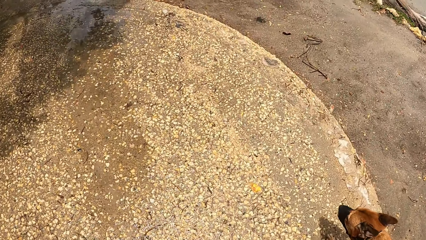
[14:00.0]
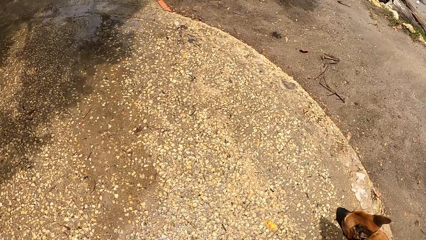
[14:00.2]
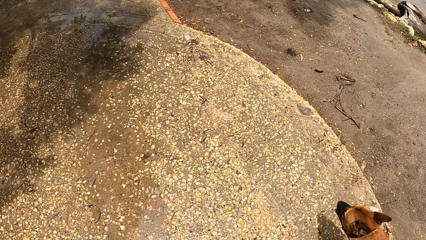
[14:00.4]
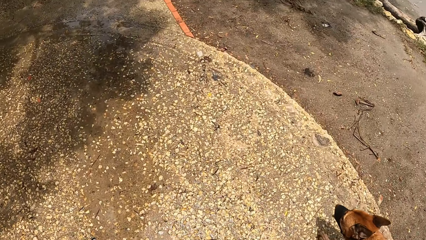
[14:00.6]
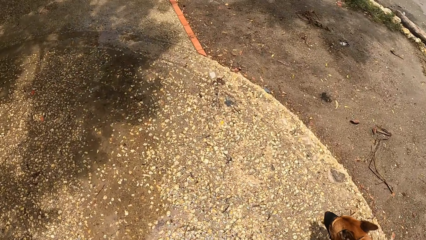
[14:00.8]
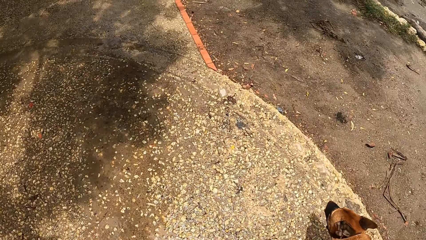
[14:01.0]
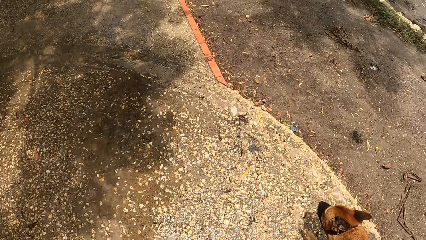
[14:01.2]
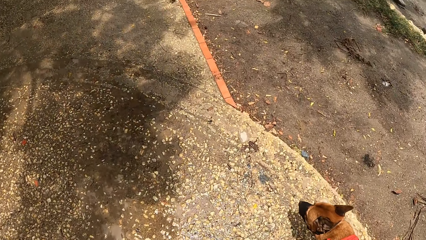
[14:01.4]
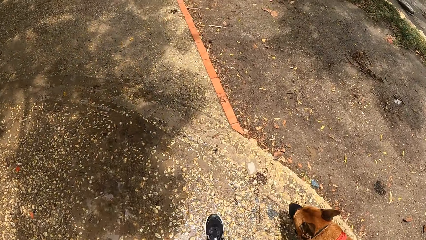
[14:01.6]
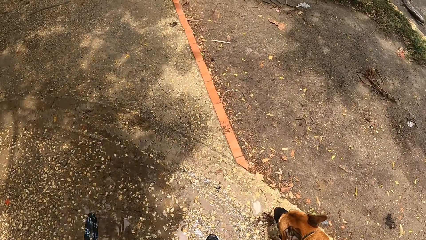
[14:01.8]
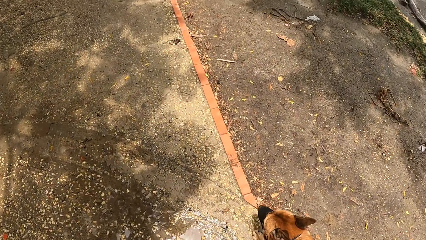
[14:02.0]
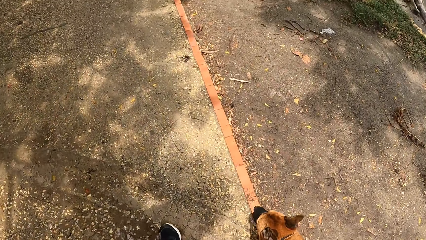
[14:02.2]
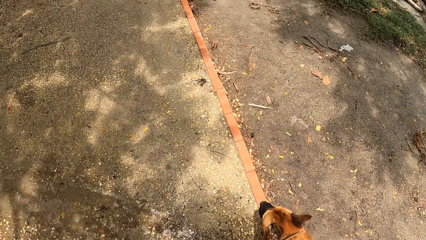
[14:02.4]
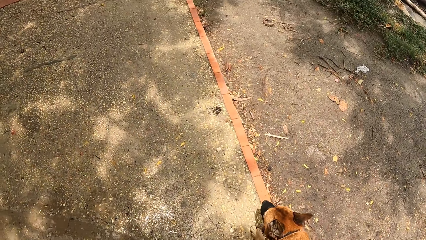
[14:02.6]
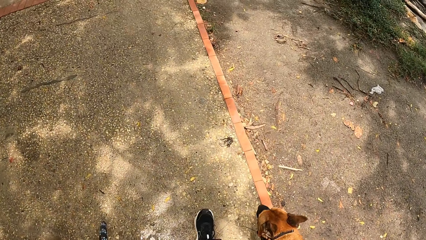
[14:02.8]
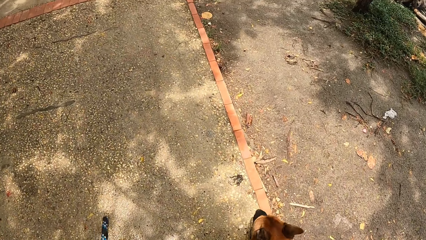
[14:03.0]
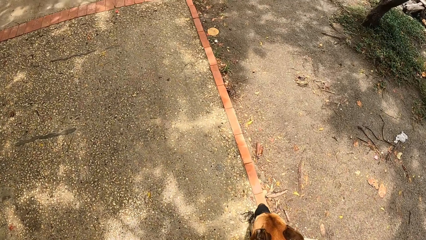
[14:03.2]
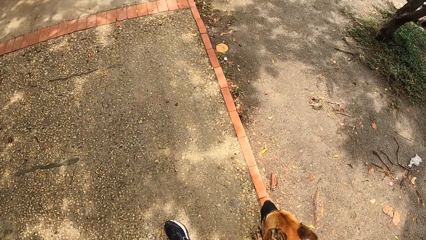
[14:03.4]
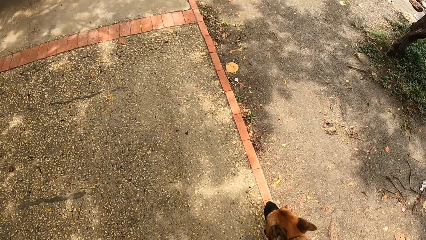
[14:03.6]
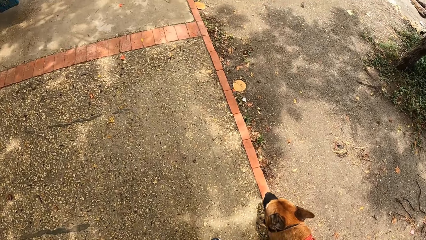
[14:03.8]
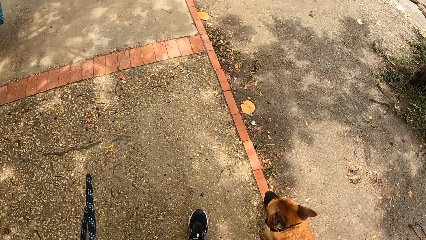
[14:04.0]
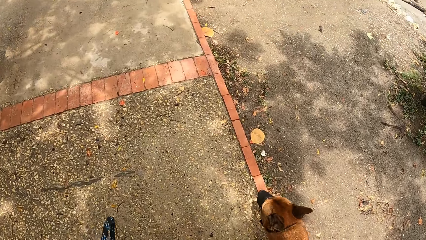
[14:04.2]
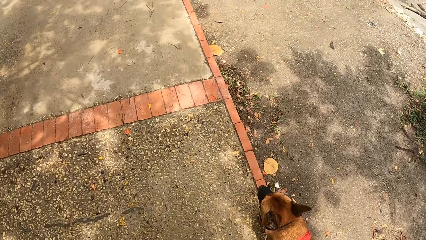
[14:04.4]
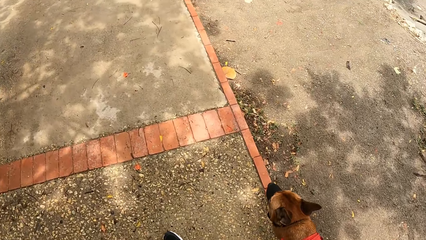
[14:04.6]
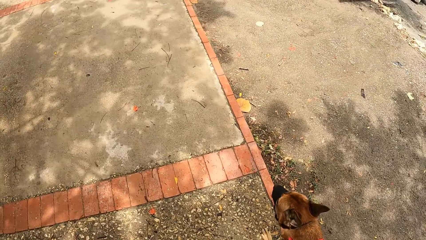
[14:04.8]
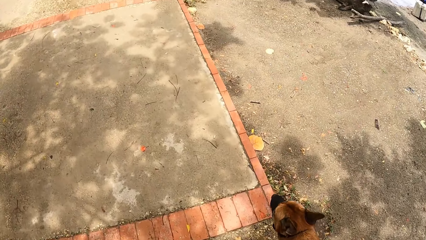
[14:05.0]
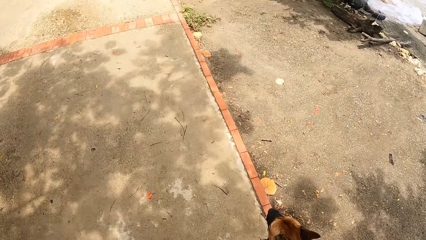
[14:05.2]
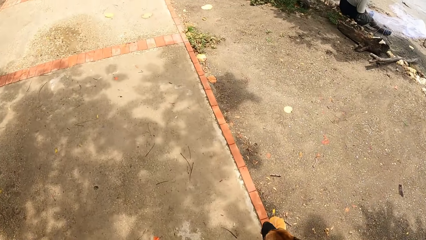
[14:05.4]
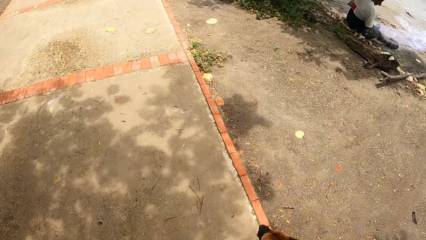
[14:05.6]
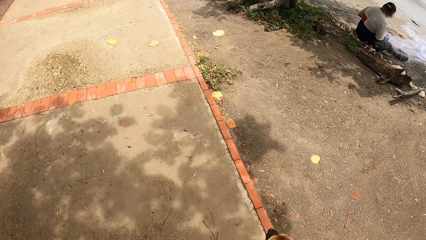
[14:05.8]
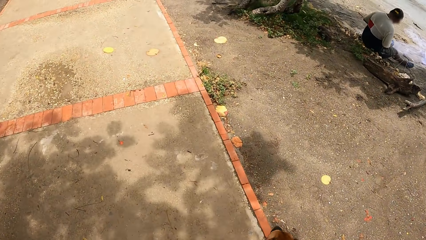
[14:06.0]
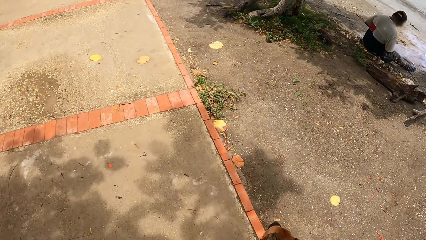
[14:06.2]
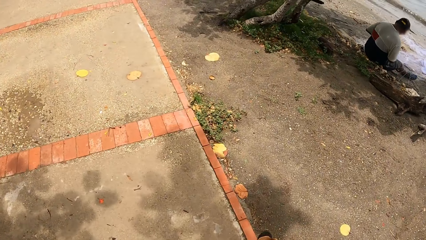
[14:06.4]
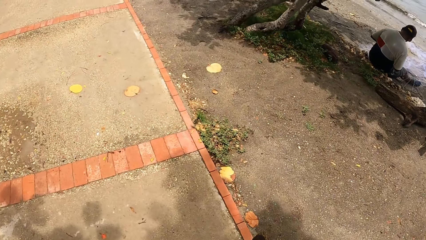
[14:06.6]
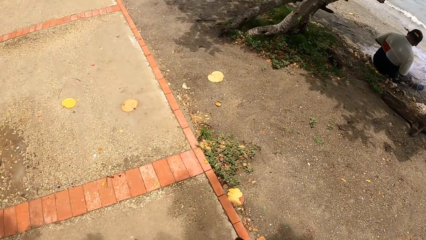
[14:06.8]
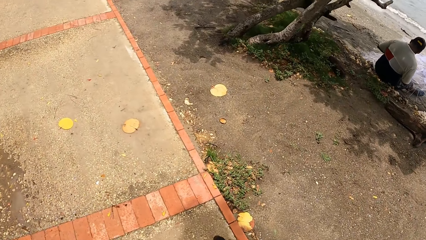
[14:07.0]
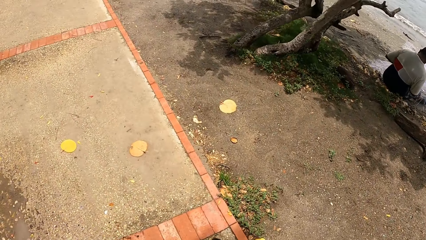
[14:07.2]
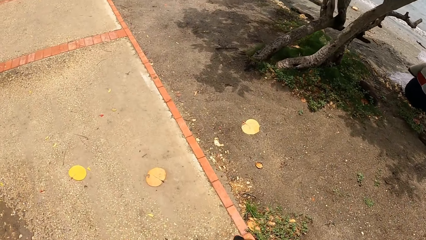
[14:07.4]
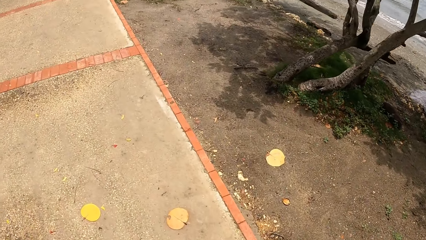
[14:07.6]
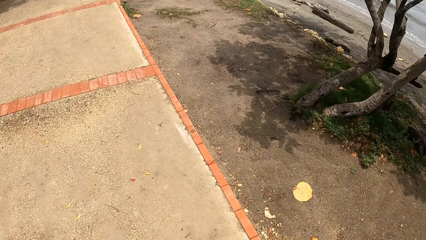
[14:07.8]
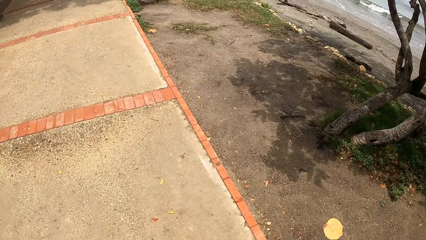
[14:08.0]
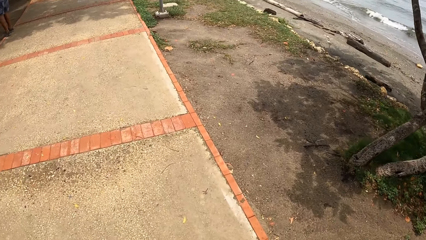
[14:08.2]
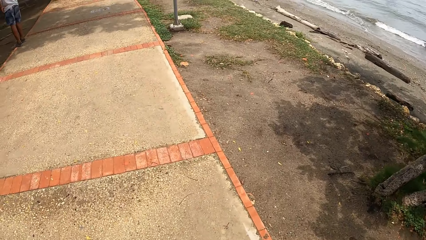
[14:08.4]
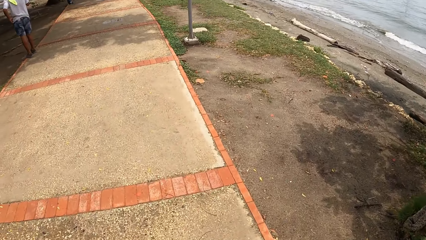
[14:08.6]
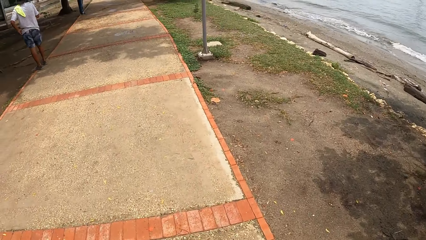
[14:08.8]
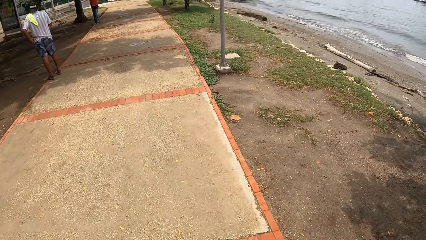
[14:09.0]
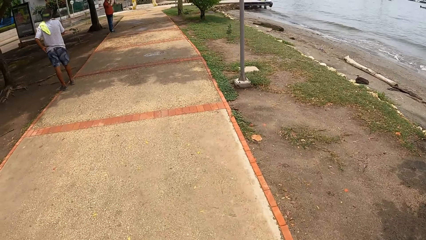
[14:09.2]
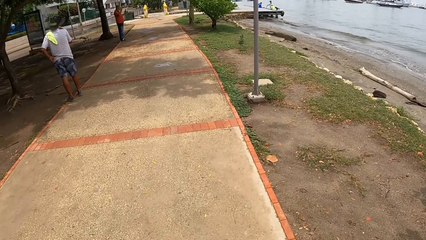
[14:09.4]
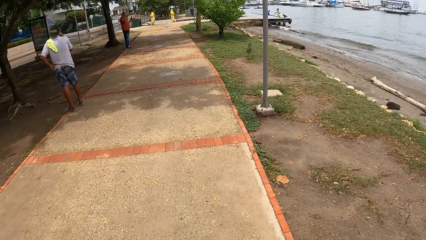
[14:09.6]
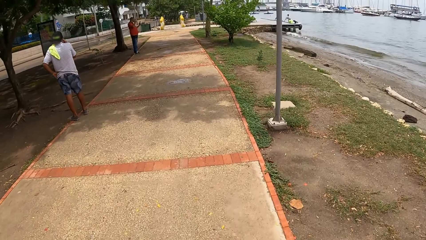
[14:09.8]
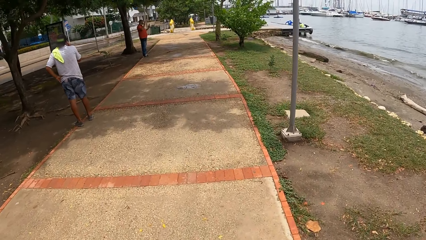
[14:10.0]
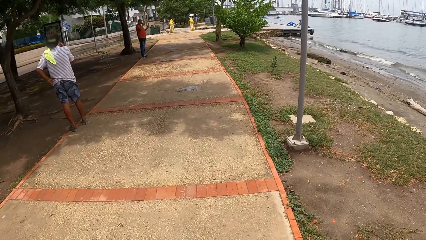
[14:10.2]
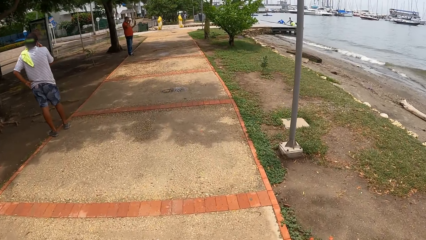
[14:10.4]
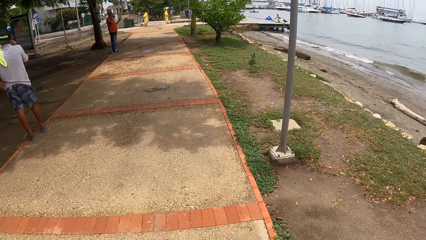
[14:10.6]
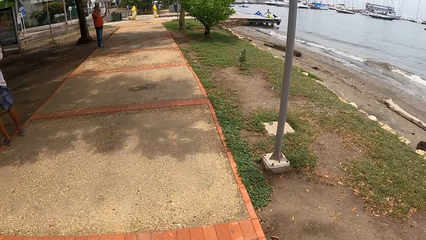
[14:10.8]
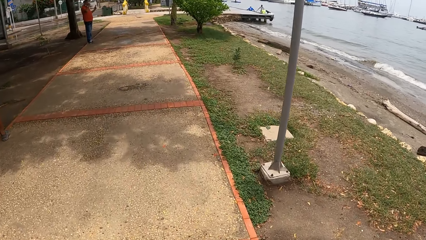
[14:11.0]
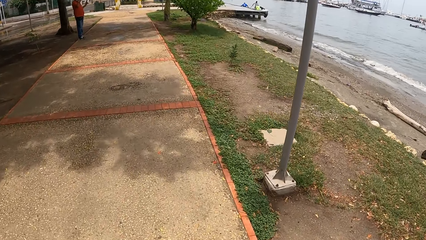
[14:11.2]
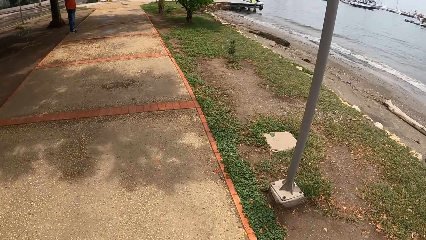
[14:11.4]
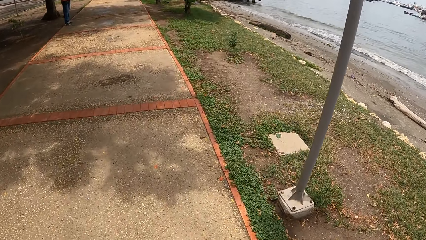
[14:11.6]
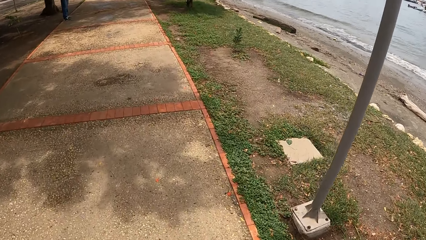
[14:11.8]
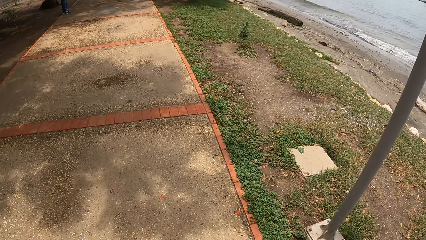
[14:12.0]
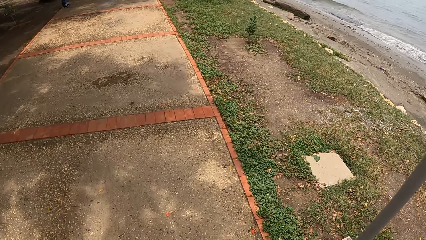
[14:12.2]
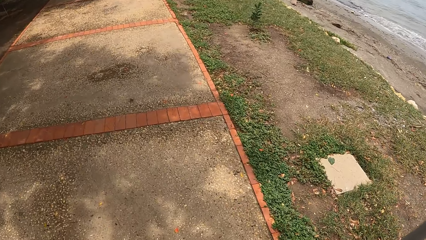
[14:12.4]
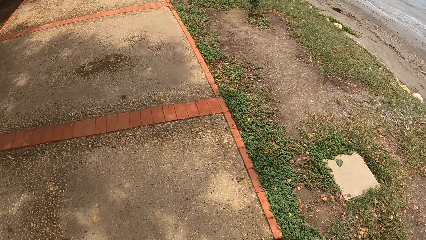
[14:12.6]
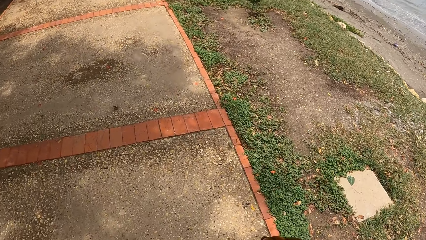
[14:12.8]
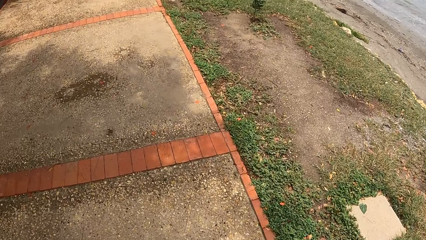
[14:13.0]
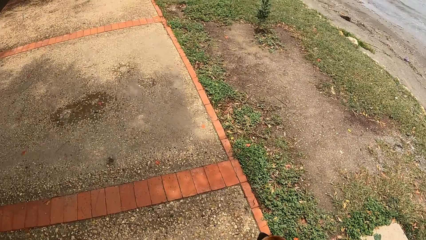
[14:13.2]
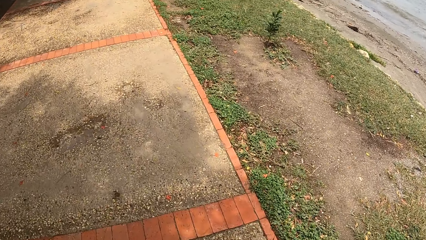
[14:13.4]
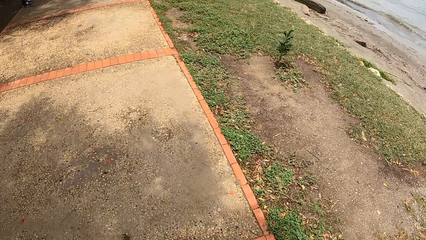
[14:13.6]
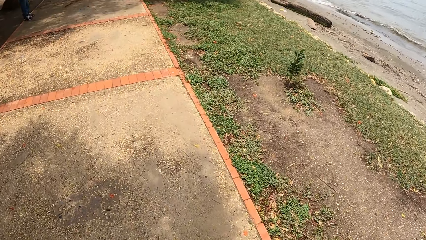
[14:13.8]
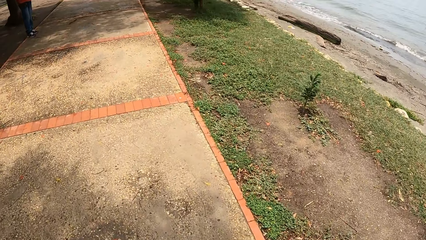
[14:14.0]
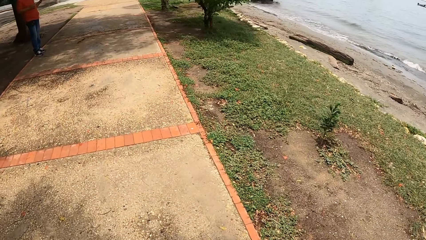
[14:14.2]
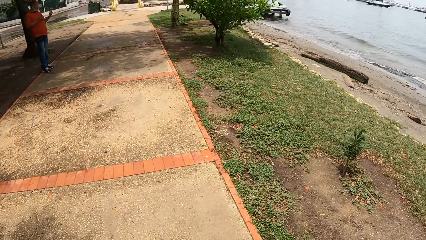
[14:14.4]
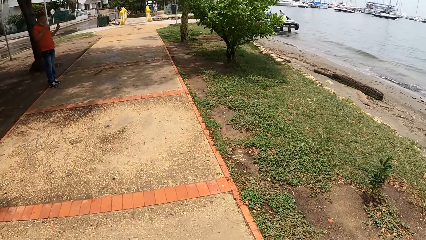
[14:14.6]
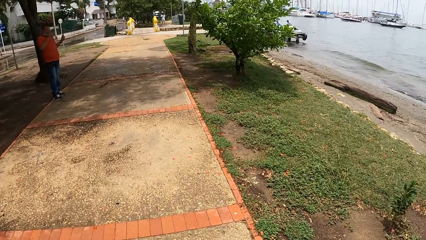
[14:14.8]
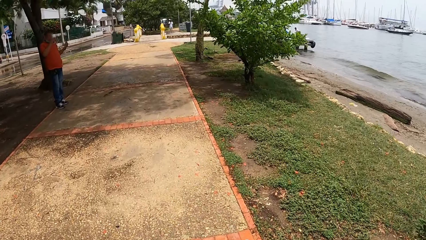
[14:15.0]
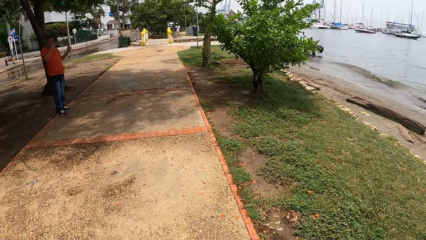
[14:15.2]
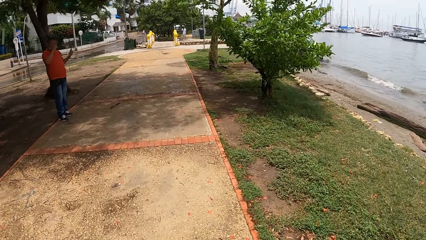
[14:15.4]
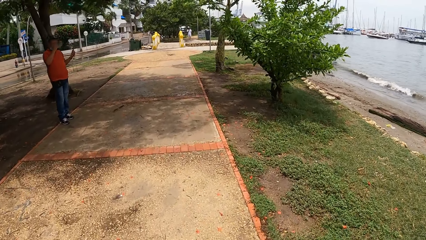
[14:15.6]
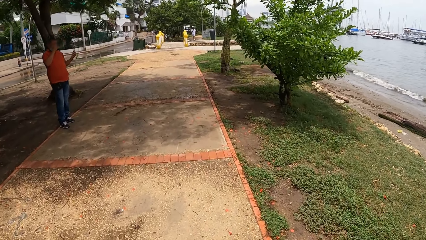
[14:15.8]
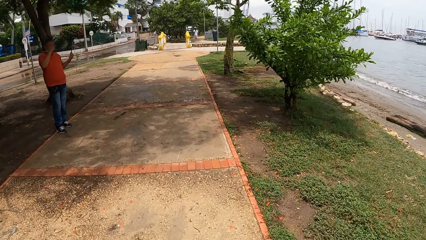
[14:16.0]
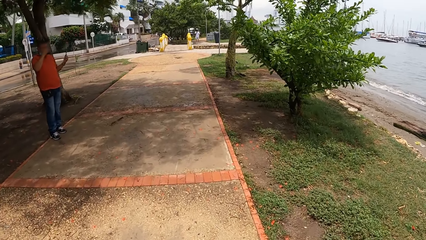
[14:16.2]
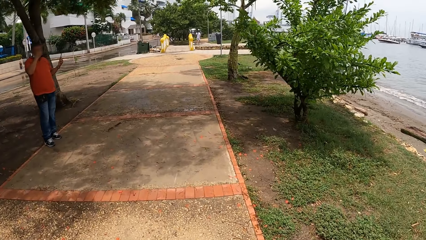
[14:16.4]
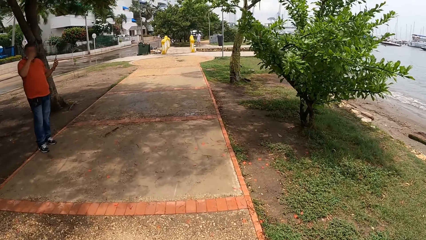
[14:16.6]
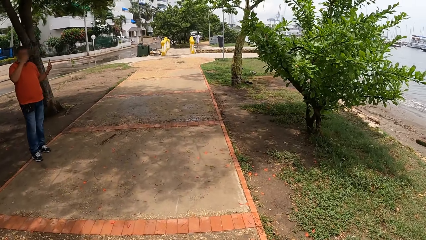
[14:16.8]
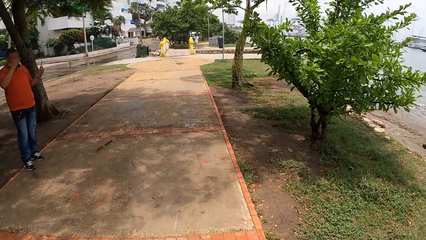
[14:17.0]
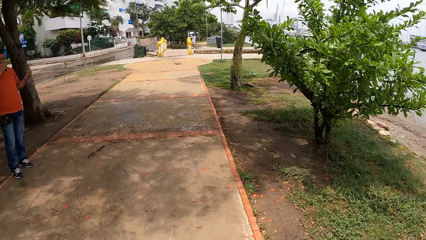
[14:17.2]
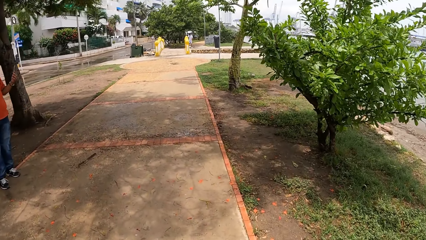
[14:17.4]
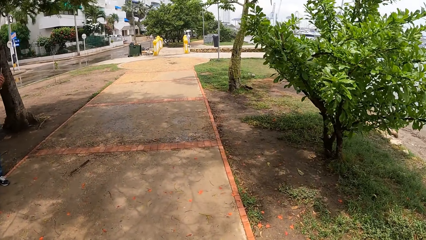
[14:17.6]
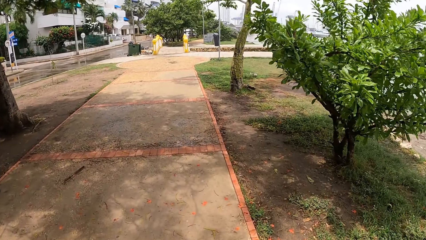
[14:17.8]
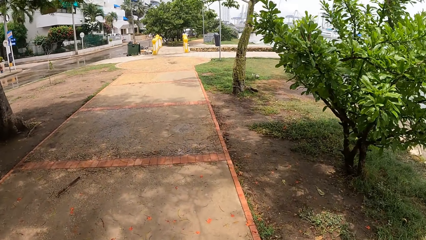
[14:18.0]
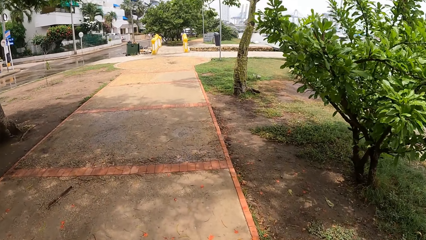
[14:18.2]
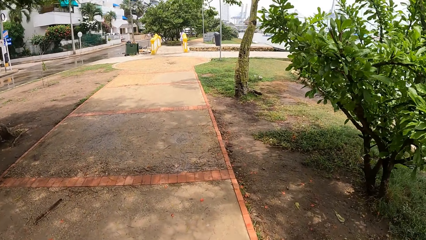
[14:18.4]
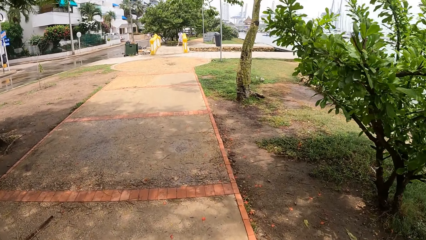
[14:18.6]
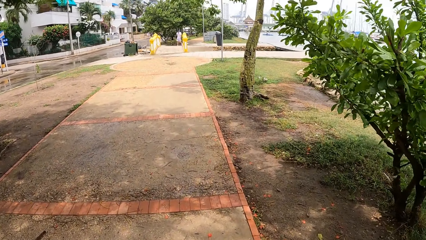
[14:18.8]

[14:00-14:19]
The camera wearer walks on the pathway. They look at a person. They walk on the pathway. They look at another person. They walk on the pathway and look at another person.
